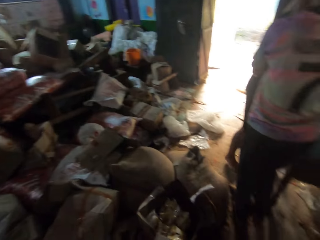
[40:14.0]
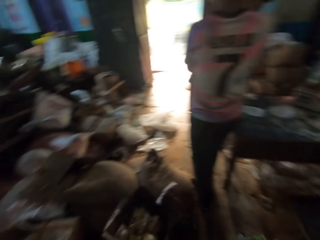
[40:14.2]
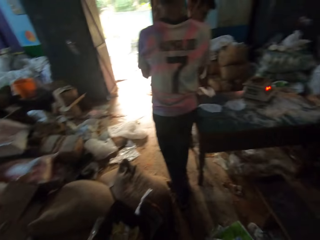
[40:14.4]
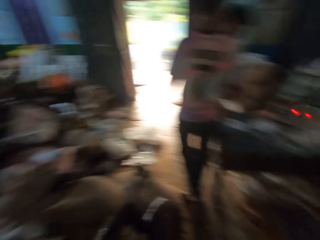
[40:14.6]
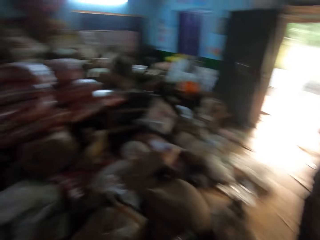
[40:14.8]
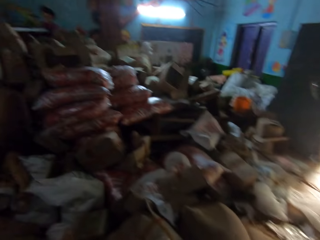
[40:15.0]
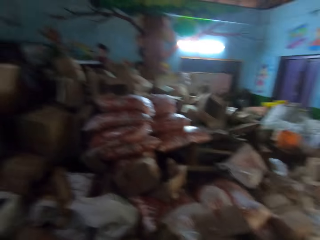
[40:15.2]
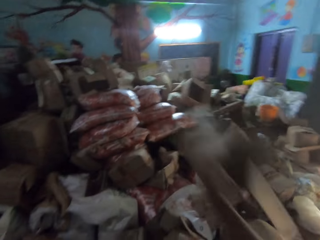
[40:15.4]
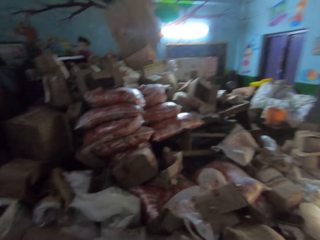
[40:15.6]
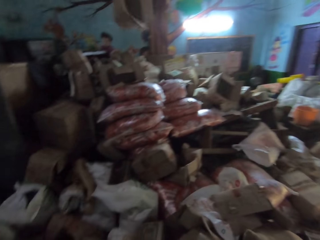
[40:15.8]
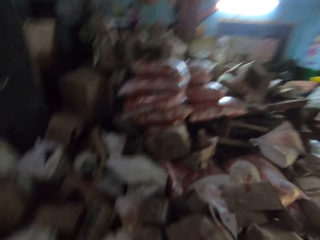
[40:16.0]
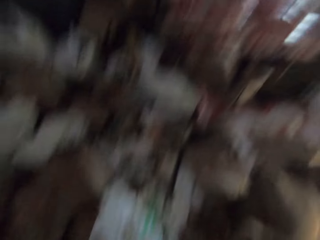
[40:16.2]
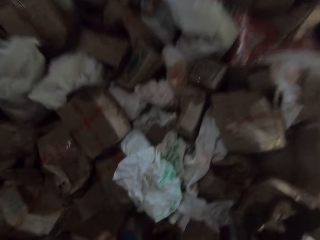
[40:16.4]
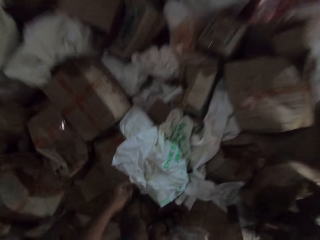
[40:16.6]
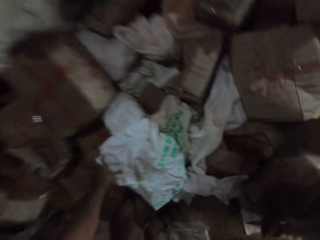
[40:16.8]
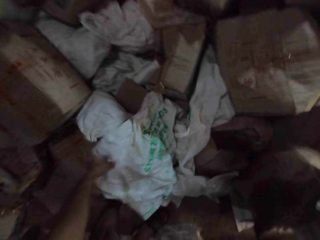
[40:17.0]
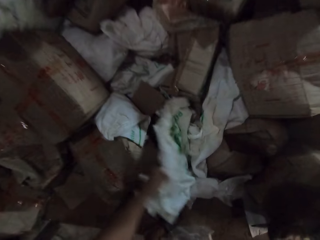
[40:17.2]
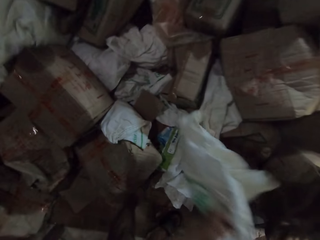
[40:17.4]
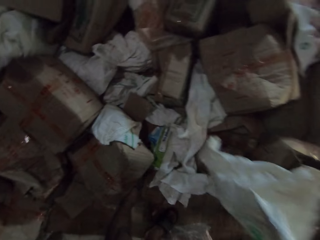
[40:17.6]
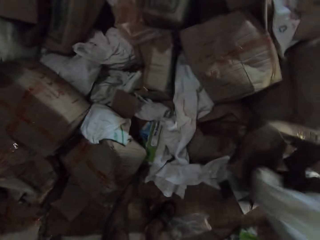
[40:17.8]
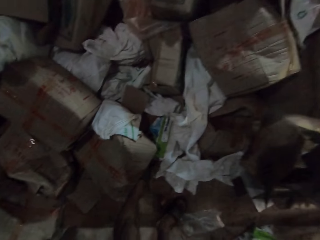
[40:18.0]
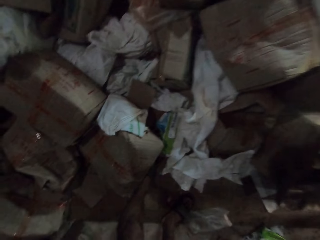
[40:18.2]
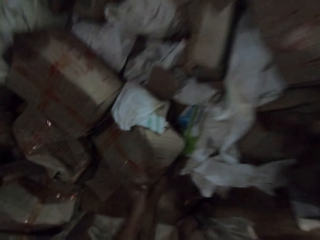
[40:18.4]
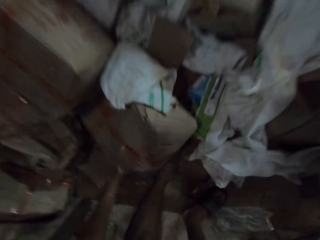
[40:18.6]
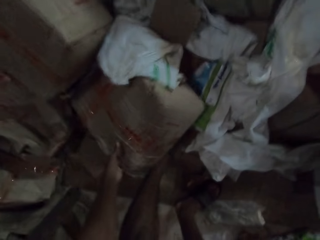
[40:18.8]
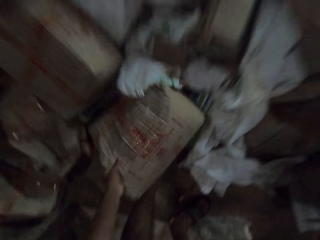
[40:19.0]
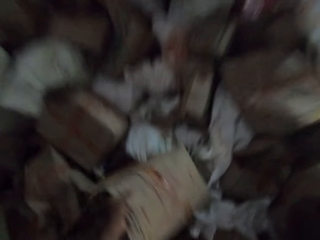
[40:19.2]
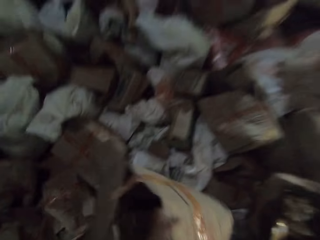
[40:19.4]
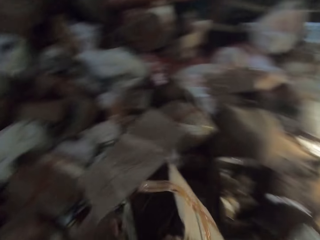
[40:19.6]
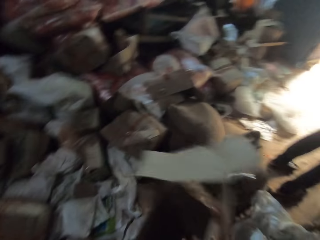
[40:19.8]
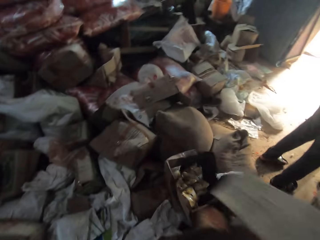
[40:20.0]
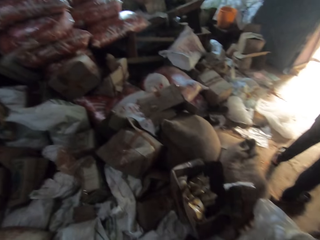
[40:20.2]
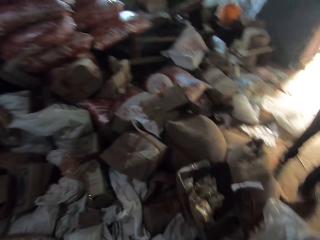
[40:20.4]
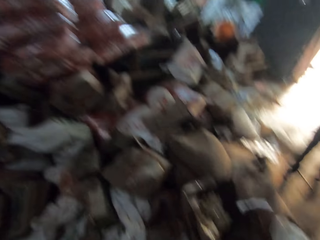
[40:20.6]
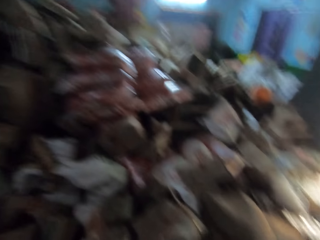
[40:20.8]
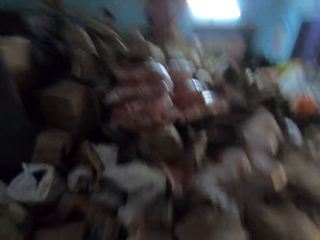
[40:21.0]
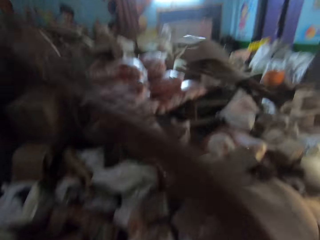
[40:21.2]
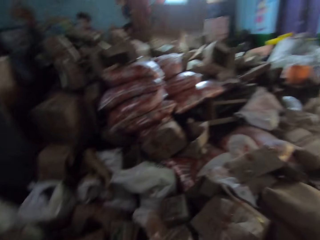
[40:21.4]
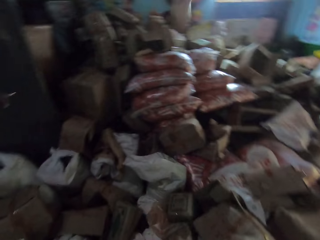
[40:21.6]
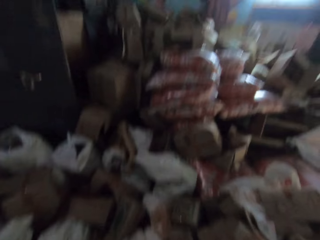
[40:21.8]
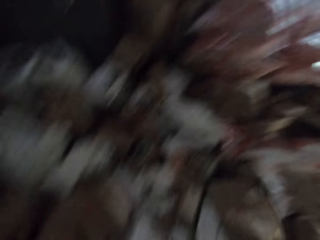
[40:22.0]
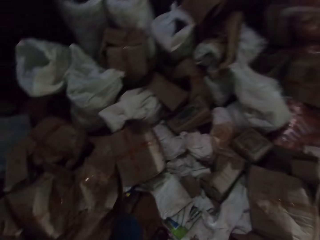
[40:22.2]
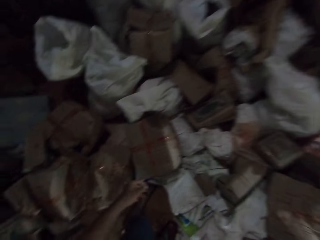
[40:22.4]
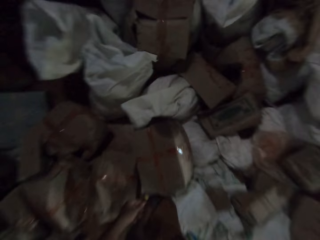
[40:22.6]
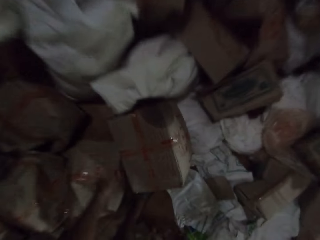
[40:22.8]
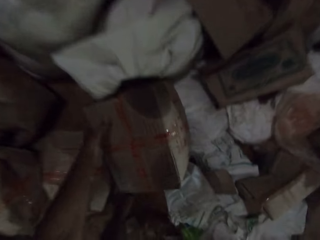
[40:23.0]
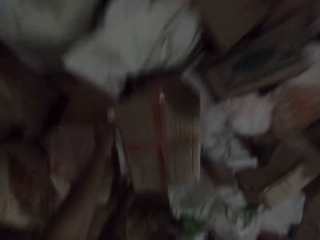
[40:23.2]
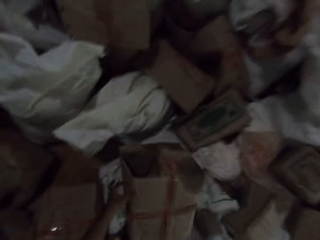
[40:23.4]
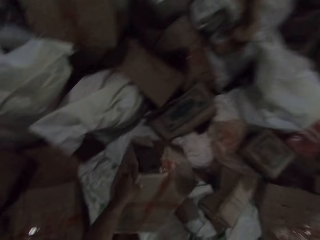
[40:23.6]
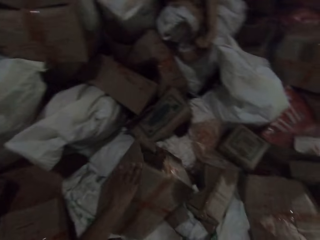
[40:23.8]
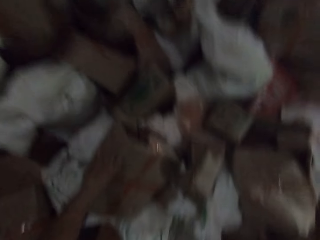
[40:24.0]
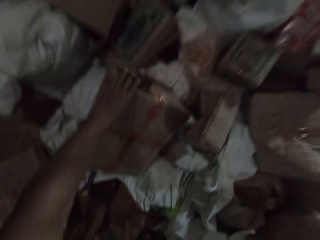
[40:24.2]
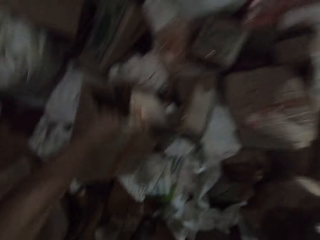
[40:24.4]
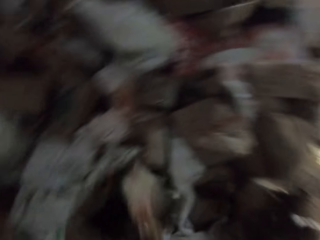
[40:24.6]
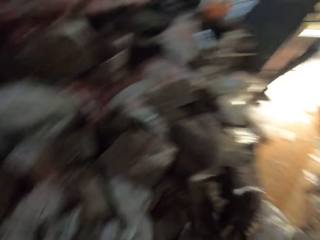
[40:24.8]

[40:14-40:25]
The camera wearer throws the carton into the pile with his right hand. He picks up a sack from the ground with his left hand. He picks up a carton from the ground with his left hand. He throws the carton into the pile with his right hand. He picks up a carton from the ground with his left hand.

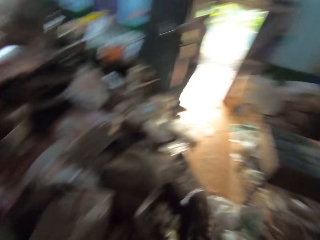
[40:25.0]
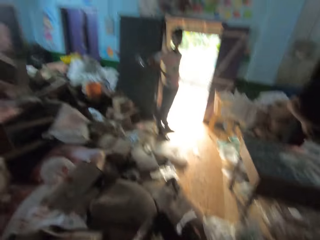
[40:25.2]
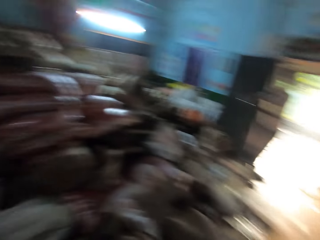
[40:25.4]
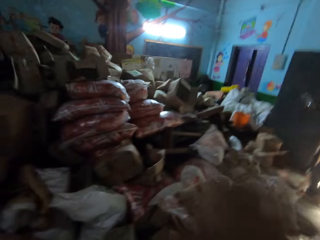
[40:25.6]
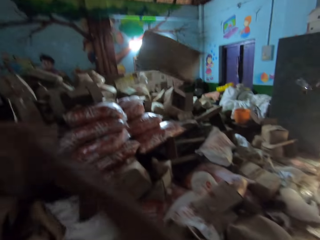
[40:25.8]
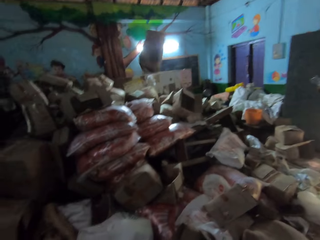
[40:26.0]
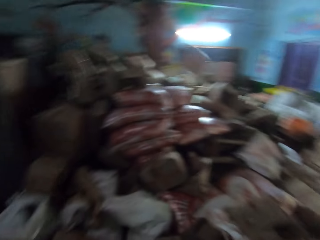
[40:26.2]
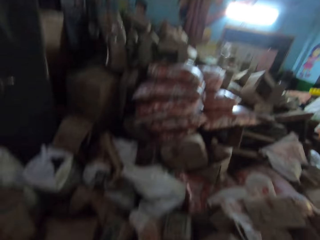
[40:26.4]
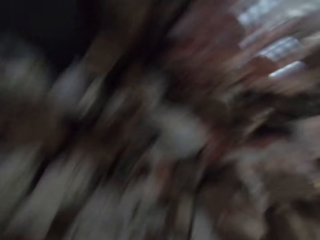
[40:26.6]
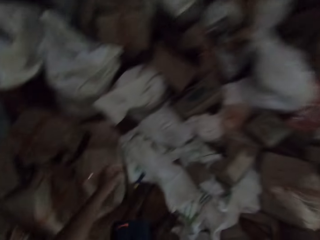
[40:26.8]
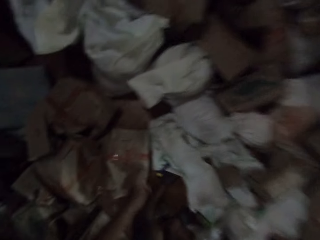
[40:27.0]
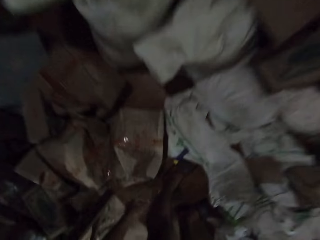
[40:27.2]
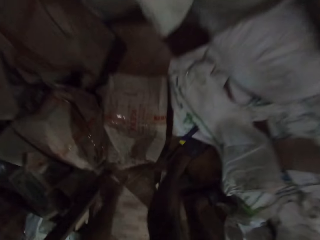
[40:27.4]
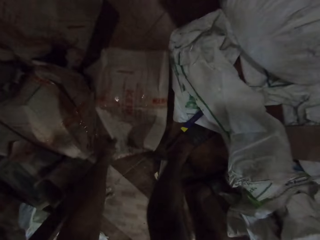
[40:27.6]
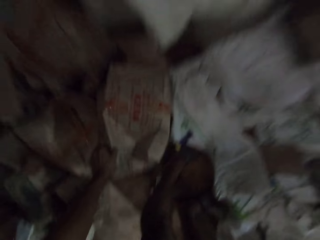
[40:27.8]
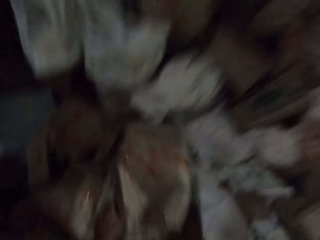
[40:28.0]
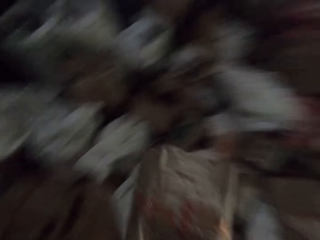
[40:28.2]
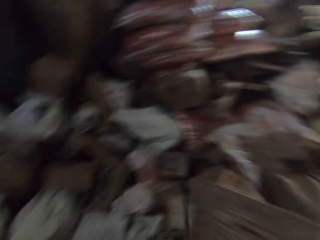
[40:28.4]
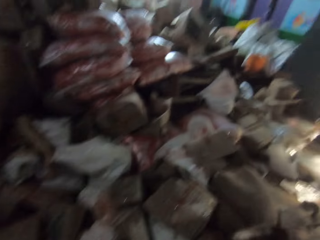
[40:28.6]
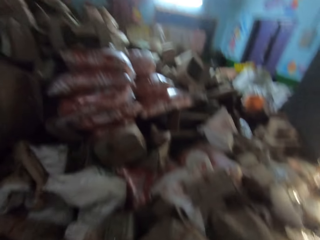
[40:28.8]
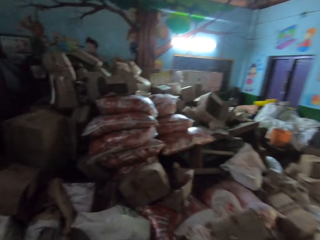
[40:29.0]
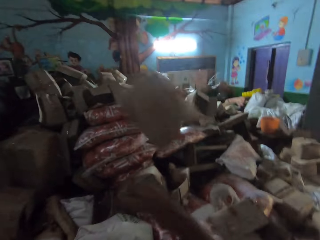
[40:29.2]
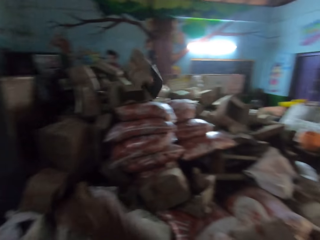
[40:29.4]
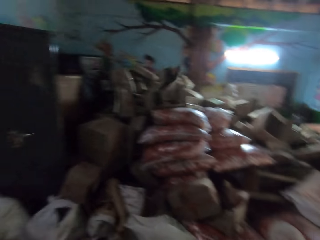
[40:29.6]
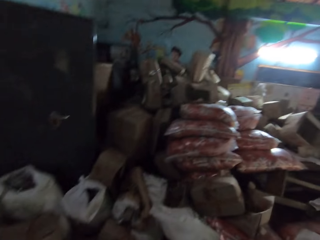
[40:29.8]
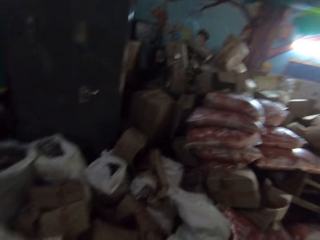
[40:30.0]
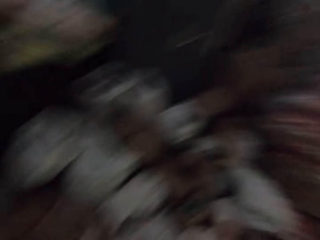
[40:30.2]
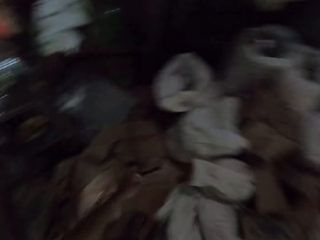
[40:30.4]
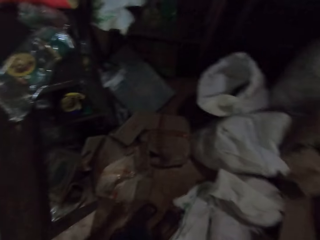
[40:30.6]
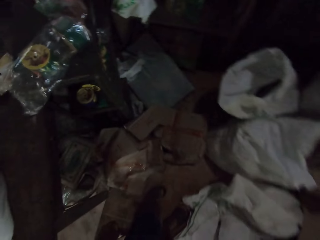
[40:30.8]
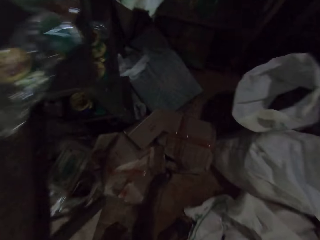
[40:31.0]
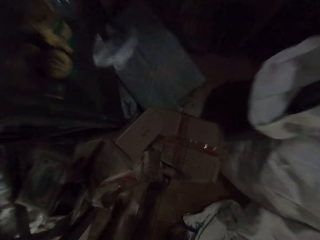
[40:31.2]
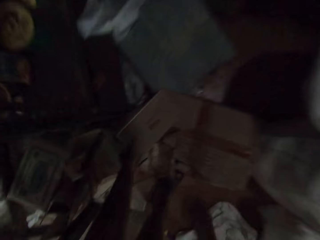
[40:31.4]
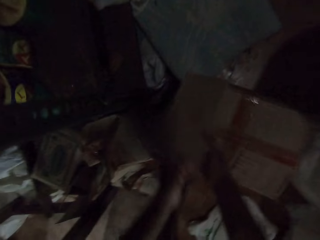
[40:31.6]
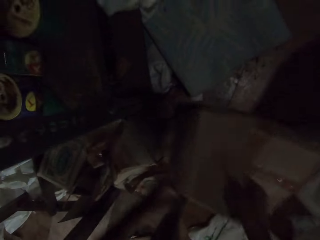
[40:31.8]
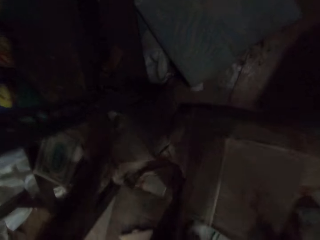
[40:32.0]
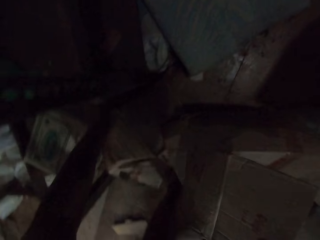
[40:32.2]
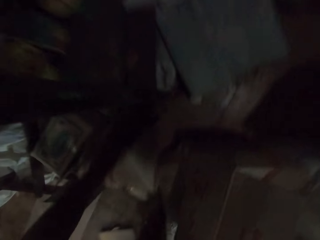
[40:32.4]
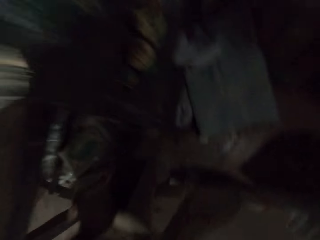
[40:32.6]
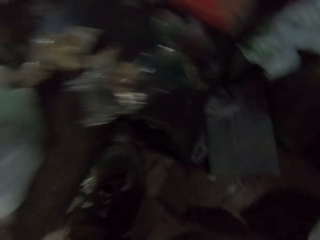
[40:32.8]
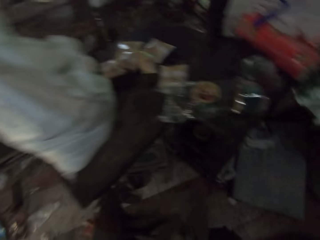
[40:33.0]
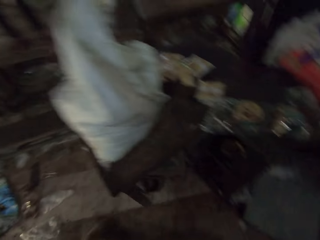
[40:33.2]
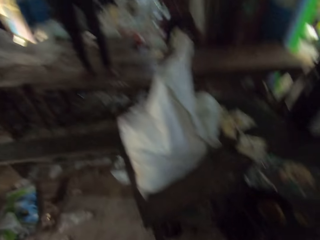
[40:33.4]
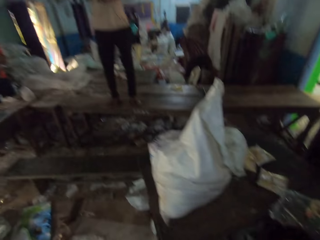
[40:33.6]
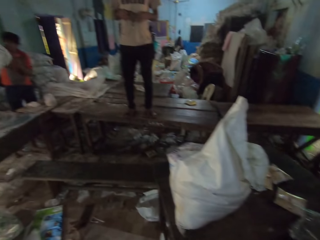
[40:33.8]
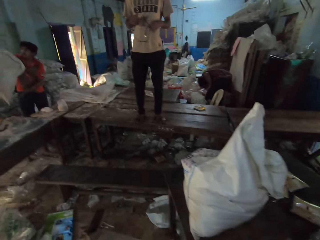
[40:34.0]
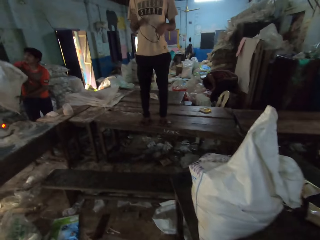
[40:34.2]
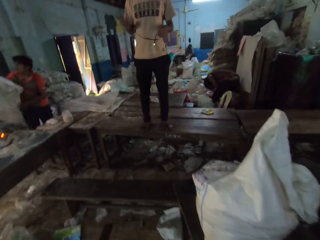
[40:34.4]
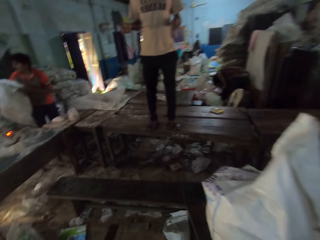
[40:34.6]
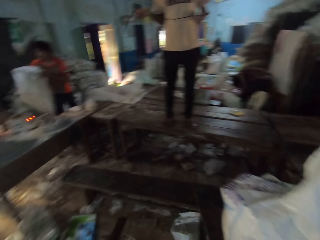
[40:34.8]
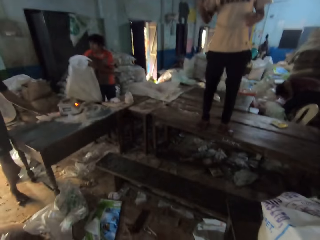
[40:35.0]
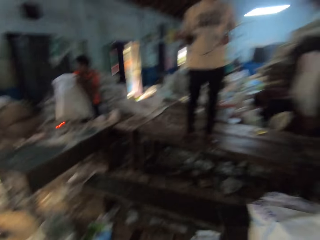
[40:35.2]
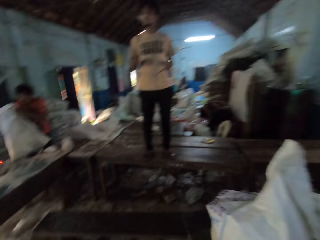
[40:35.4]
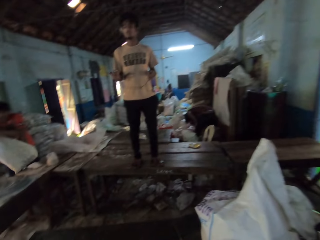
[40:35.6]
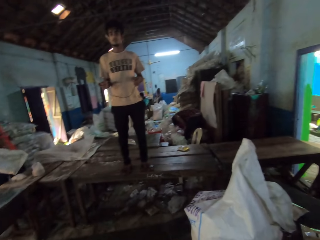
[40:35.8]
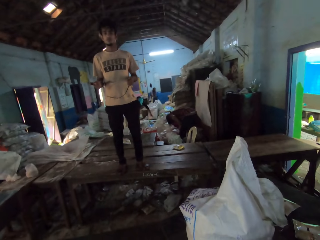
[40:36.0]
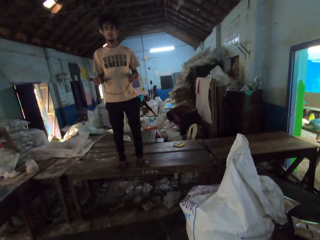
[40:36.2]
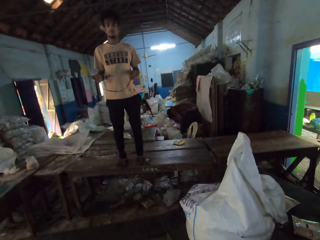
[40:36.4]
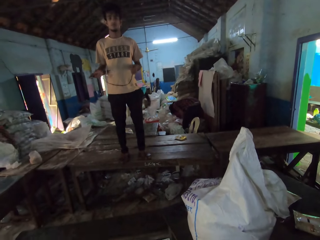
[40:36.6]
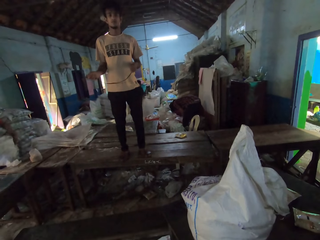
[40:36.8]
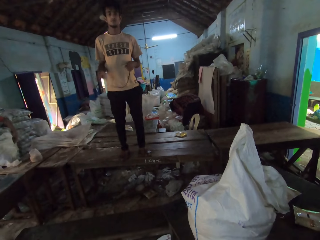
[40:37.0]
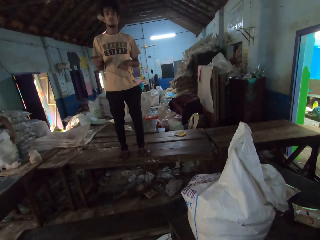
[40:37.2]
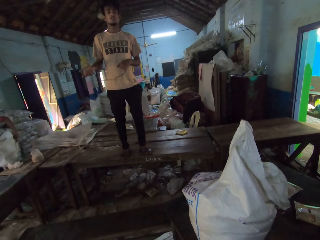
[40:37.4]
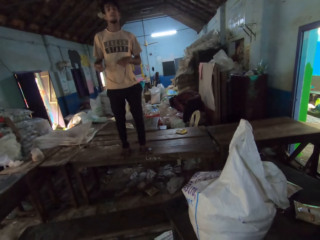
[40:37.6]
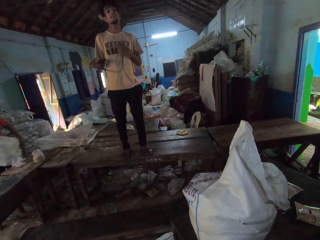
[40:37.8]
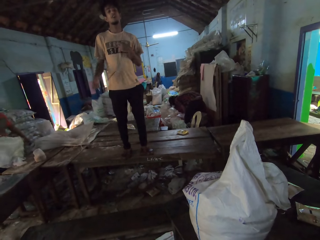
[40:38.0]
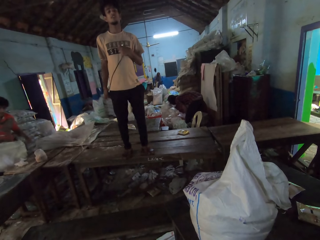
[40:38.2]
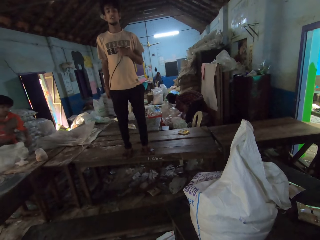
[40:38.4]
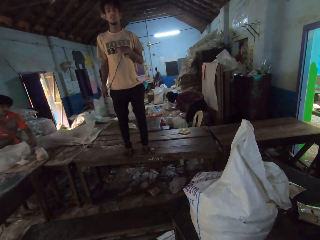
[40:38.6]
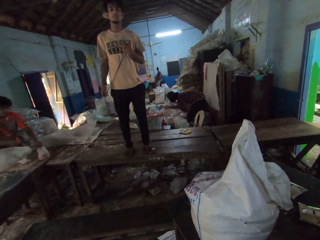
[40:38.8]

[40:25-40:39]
The camera wearer throws the carton into the pile with his right hand. He picks up a carton from the ground with his left hand. He throws the carton into the pile with his right hand. He picks up a carton from the ground with both hands. A man holds the cord with both hands. The camera wearer interacts with the man.
